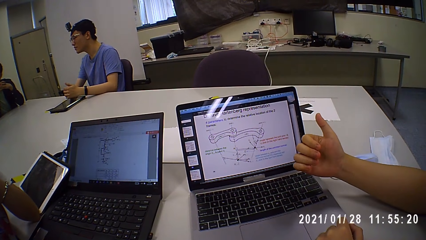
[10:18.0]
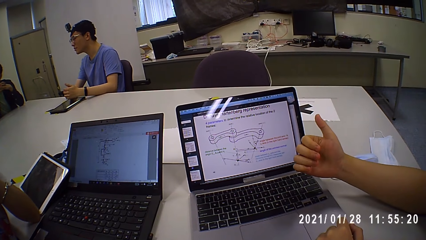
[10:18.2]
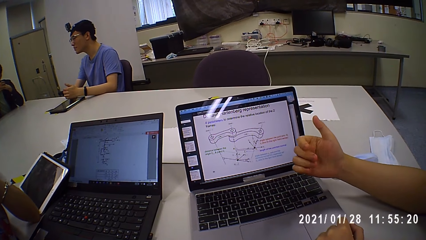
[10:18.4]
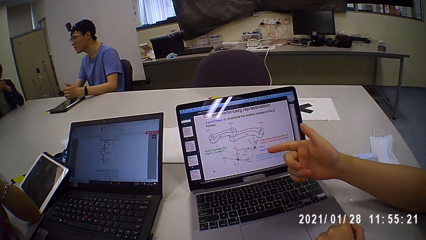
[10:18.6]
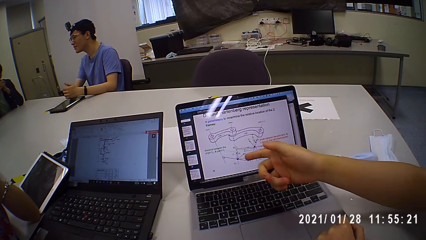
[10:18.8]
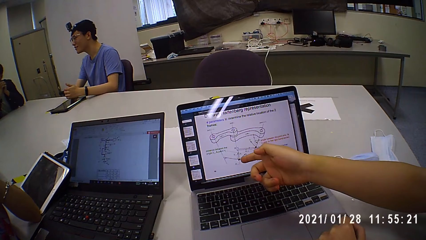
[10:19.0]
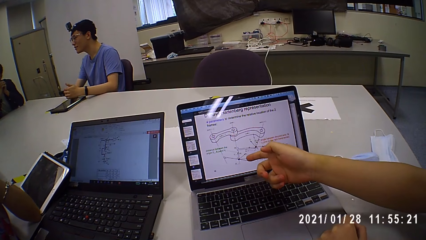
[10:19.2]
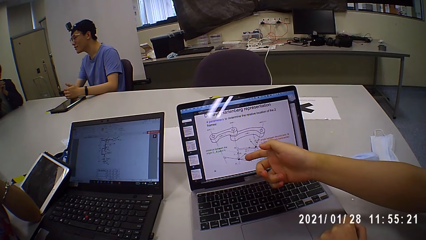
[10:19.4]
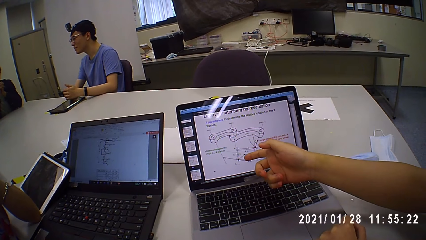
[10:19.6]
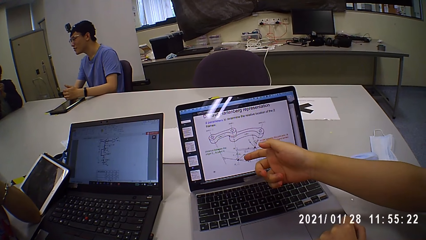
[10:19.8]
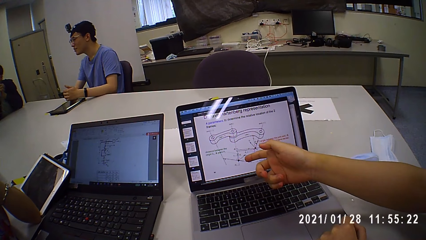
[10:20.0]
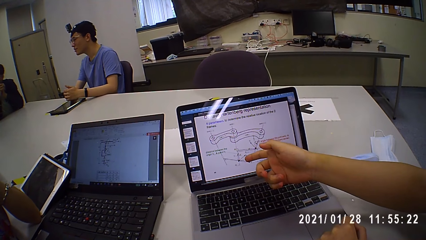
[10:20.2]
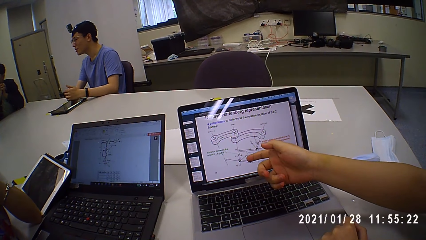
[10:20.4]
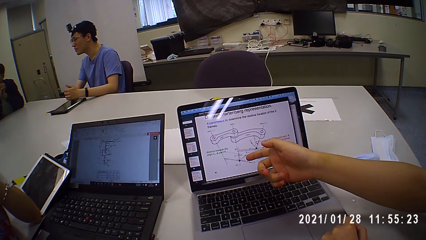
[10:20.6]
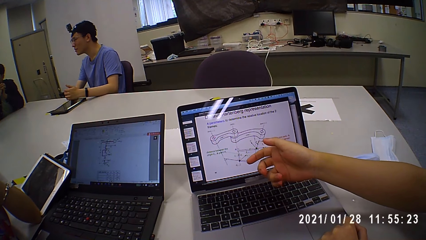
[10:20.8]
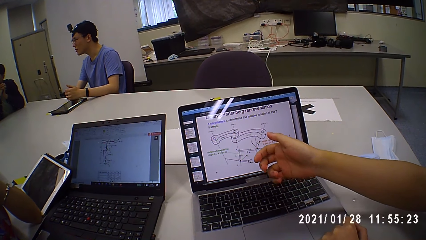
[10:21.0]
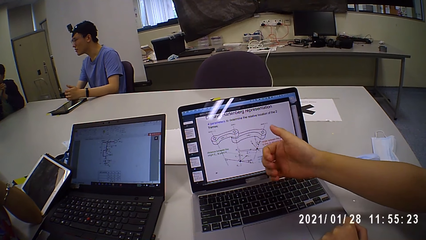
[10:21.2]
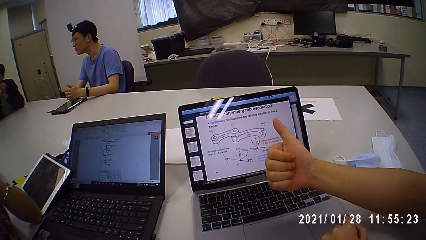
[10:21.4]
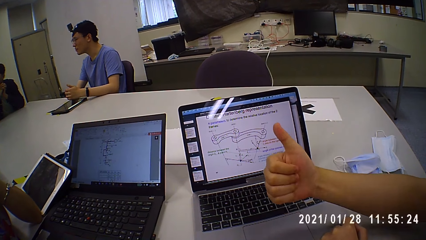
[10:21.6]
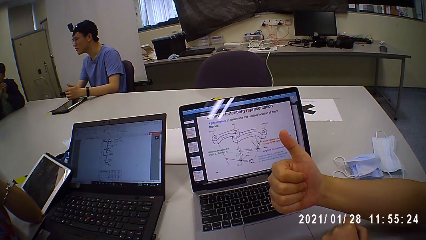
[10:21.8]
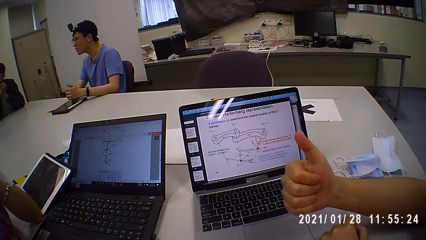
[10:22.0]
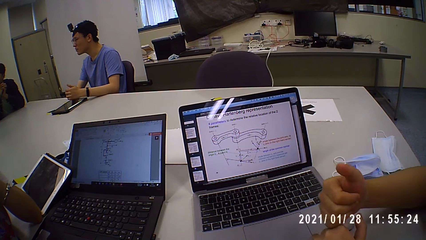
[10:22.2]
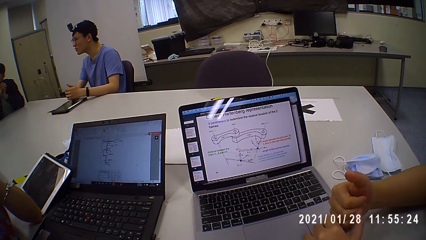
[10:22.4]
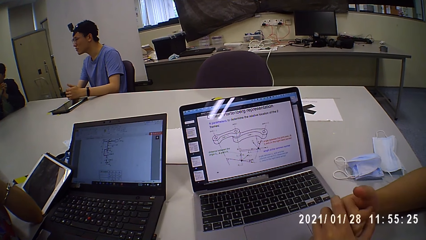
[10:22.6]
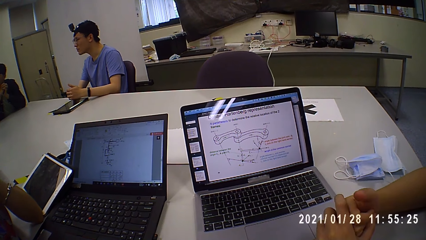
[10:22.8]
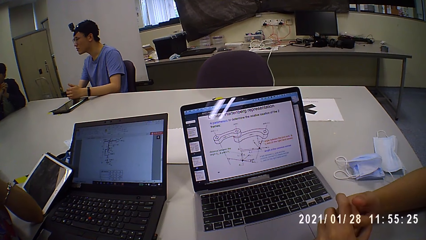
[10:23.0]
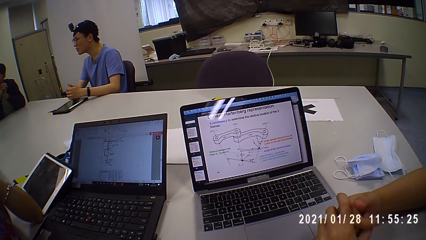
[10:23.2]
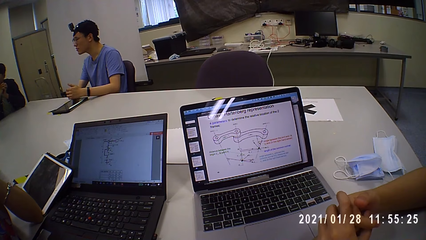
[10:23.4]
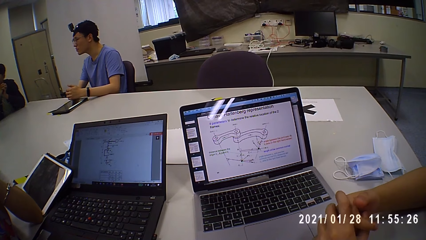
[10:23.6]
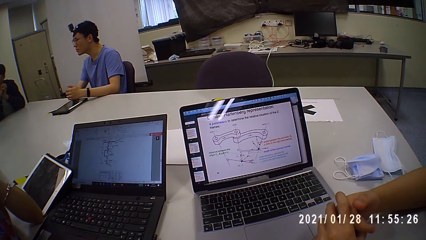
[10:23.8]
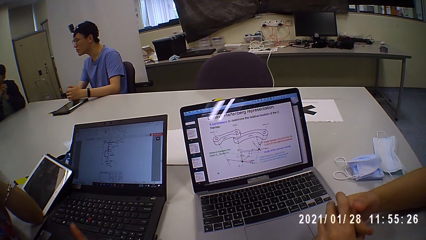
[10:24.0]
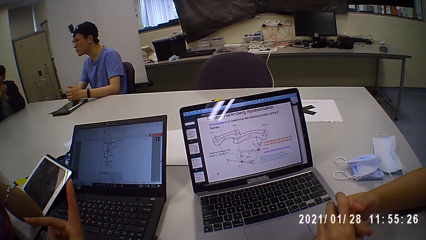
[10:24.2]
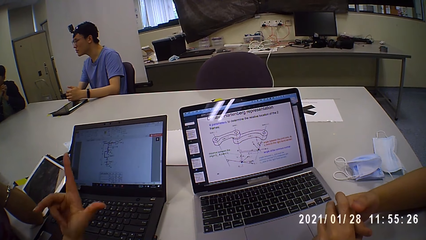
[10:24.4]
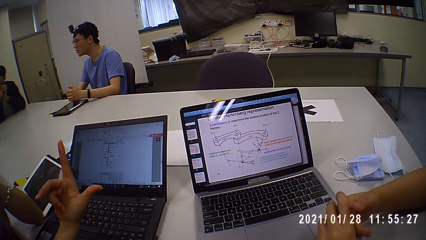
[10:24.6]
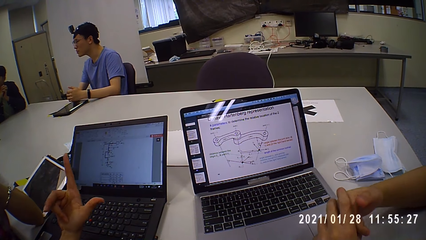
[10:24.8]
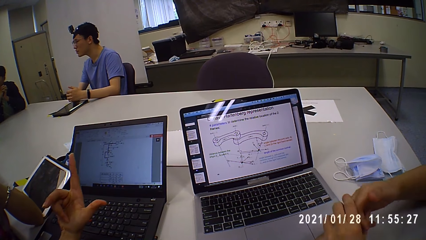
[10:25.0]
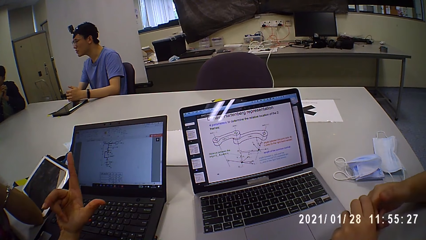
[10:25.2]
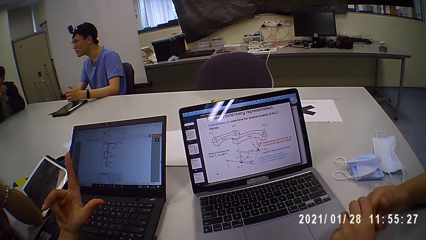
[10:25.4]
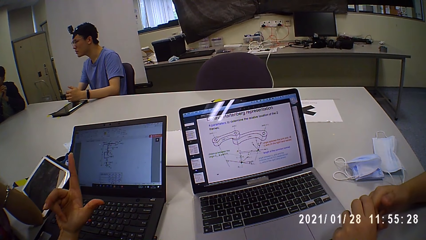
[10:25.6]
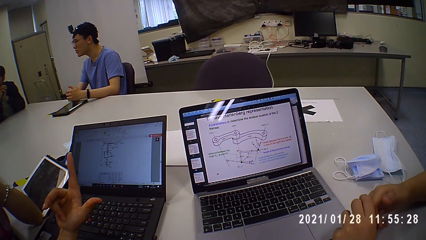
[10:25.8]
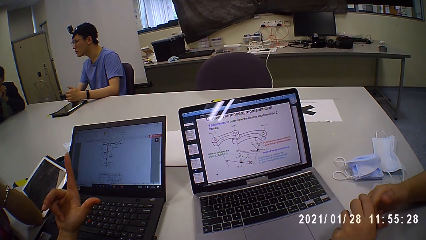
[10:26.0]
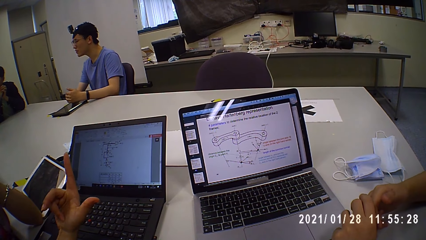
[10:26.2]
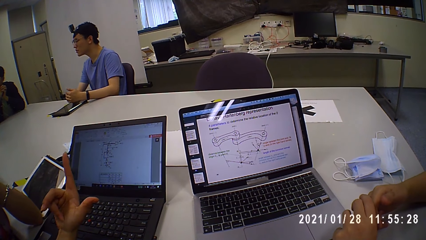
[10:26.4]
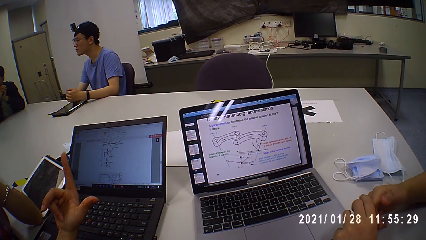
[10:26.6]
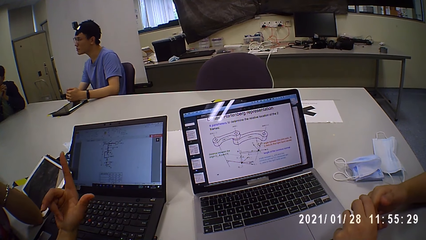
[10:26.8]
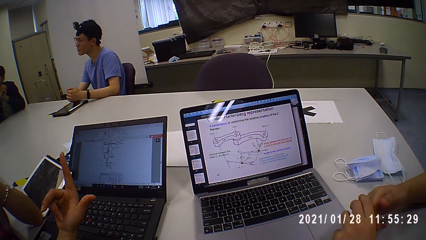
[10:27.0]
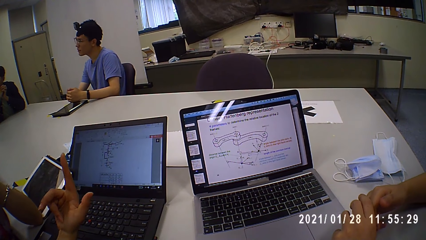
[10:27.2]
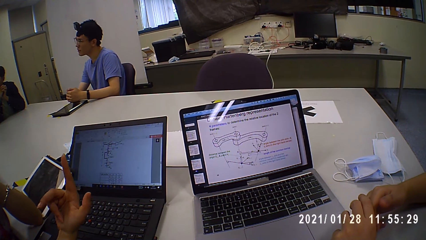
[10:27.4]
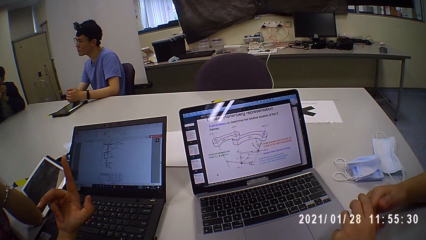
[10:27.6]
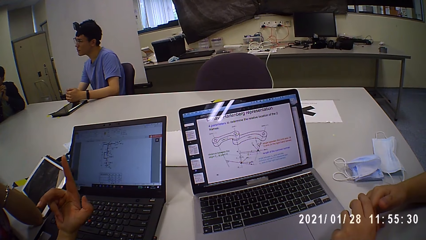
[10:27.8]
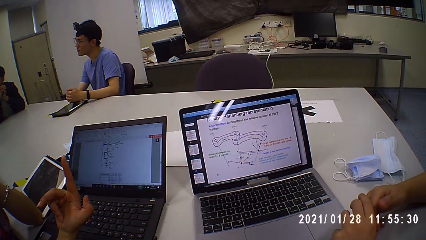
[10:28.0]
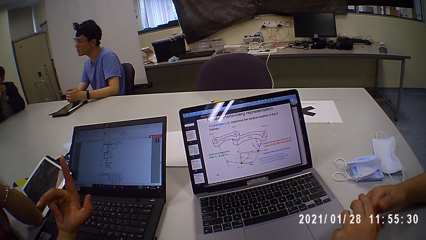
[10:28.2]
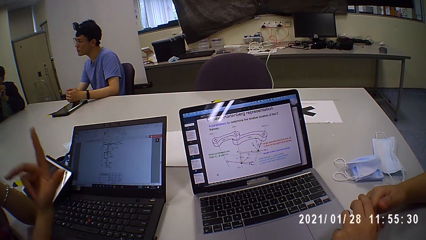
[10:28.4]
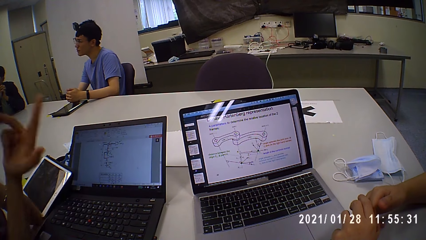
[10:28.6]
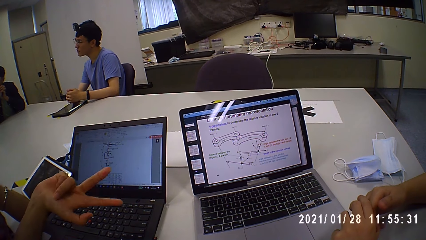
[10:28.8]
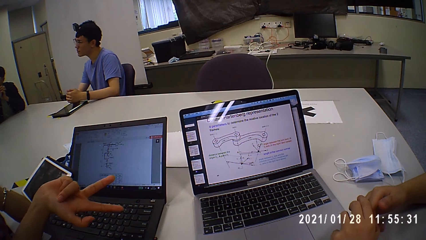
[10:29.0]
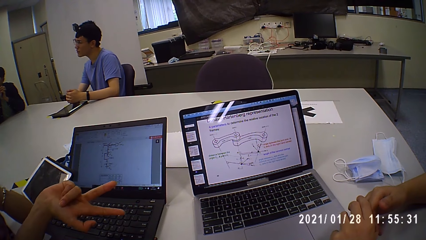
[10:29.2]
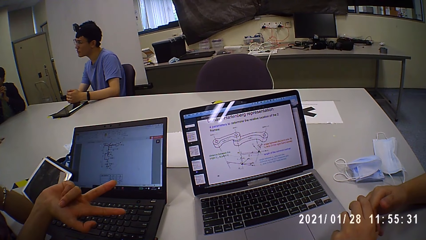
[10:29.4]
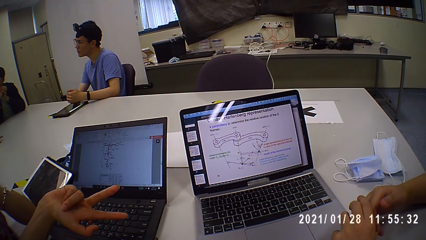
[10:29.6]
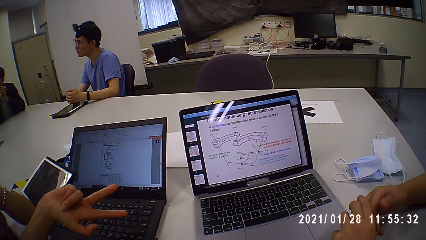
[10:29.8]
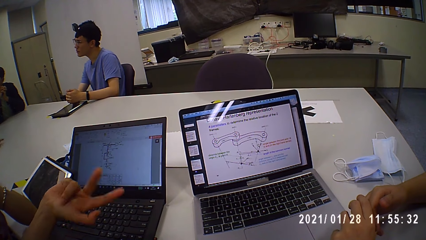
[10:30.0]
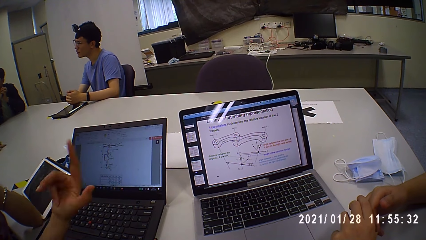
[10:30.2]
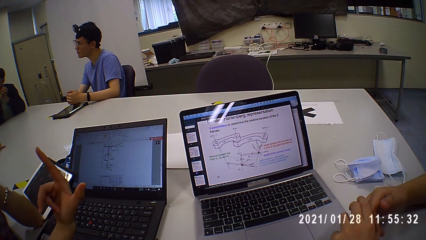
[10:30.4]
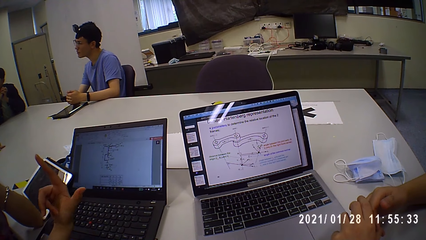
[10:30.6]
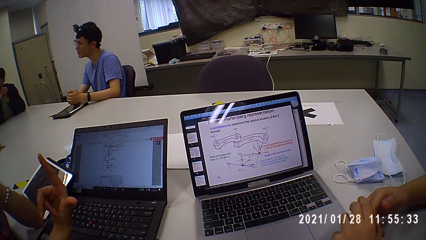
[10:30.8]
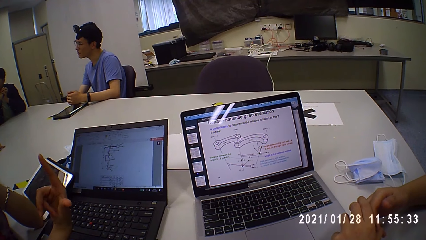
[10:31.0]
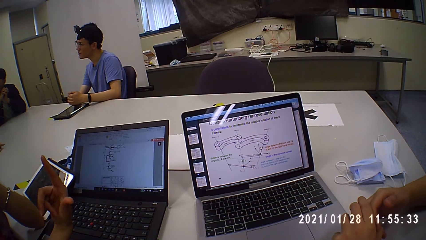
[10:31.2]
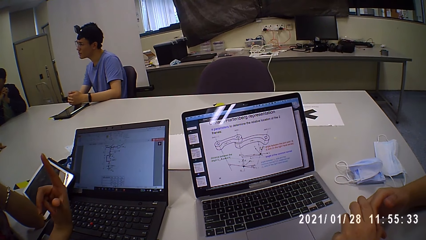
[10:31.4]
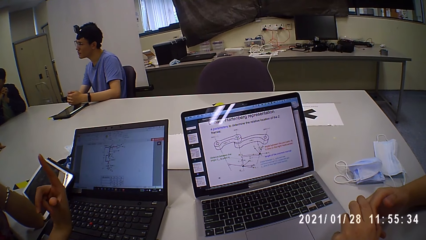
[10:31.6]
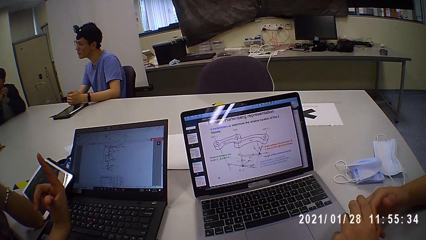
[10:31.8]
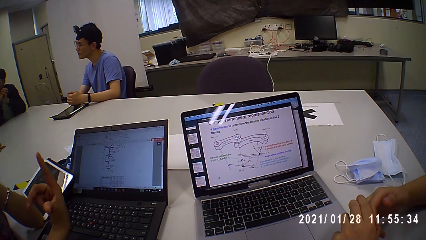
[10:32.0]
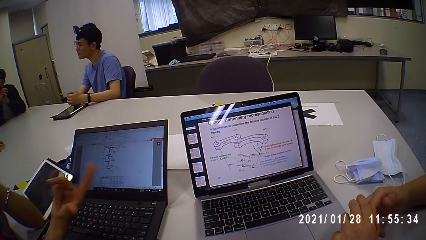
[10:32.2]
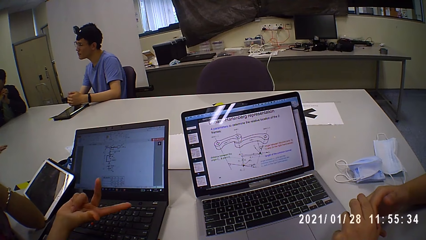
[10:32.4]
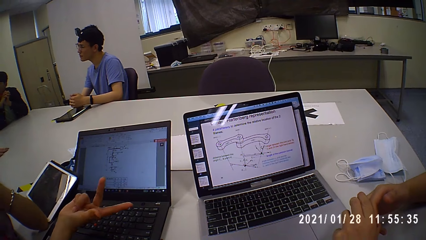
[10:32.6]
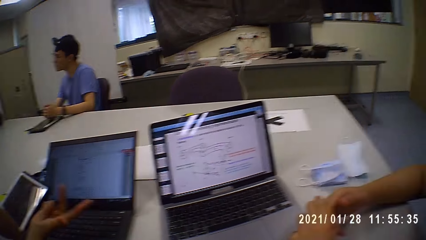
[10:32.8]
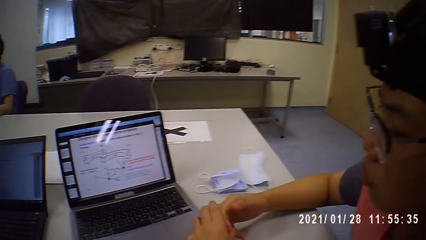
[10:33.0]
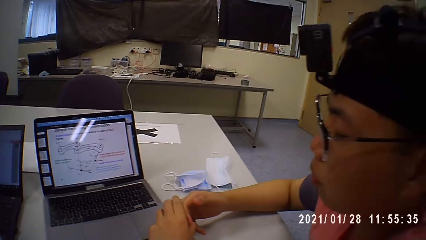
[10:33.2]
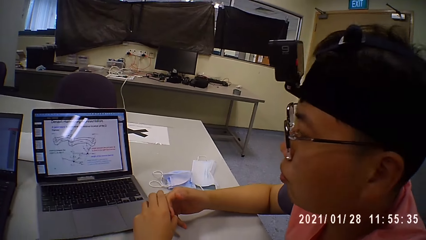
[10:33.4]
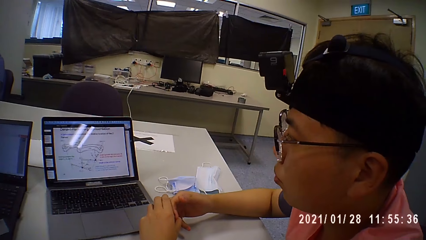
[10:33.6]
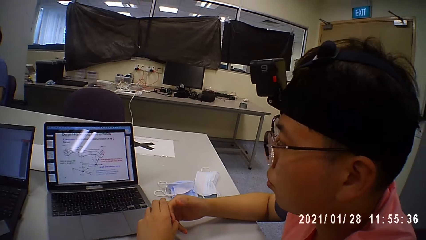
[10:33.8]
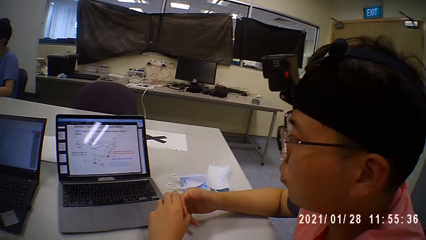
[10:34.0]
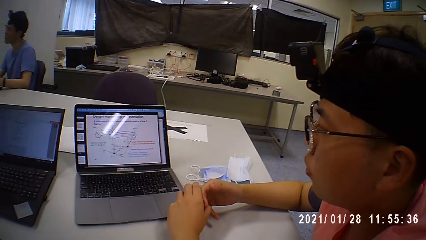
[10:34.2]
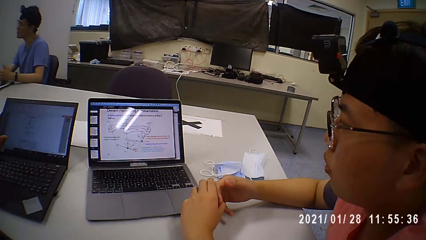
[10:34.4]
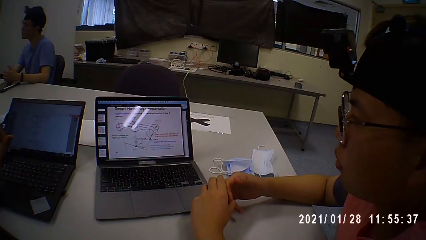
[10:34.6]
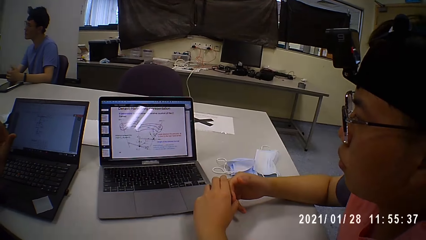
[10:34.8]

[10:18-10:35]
The camera wearer points at the laptop and moves the right hand. A man places his left hand on his right hand. A woman gesticulates with her right hand, points up and moves the right hand. The camera wearer looks at the man.
